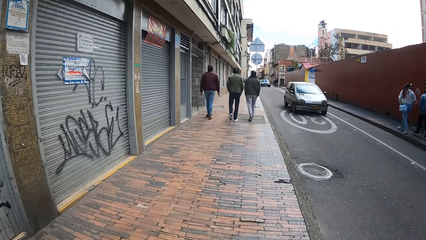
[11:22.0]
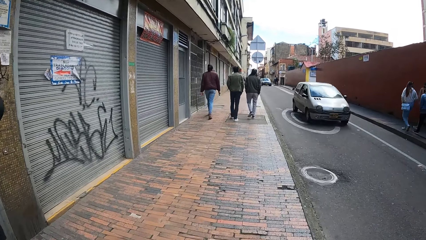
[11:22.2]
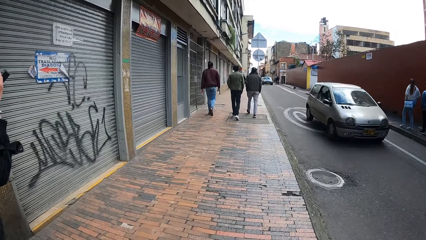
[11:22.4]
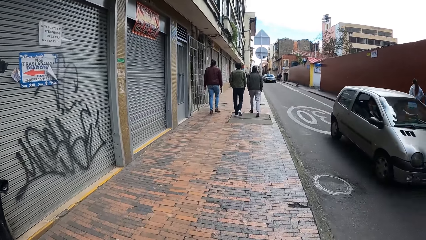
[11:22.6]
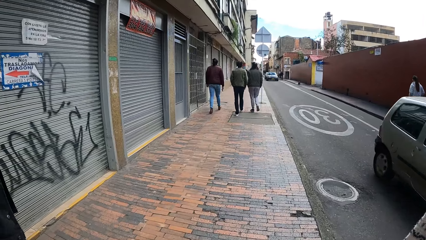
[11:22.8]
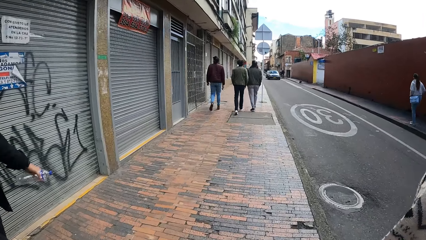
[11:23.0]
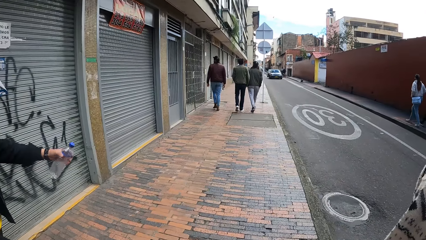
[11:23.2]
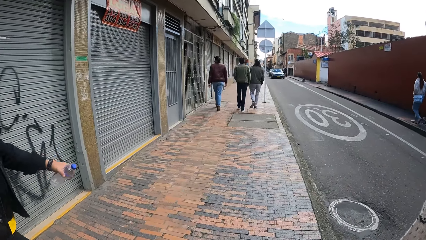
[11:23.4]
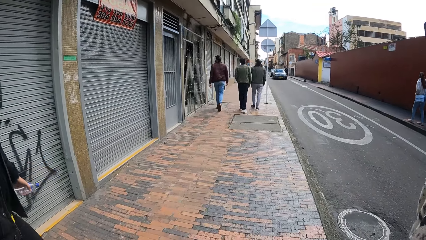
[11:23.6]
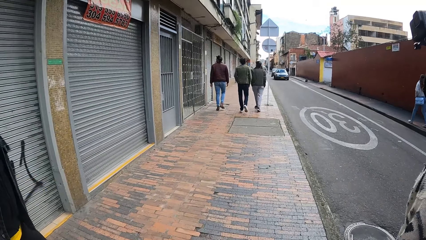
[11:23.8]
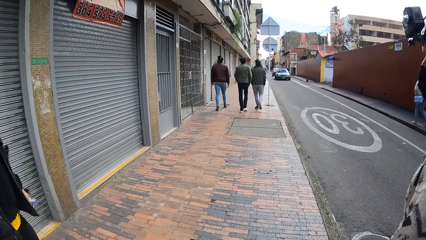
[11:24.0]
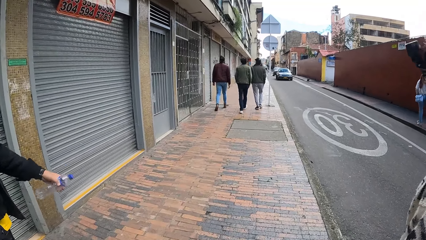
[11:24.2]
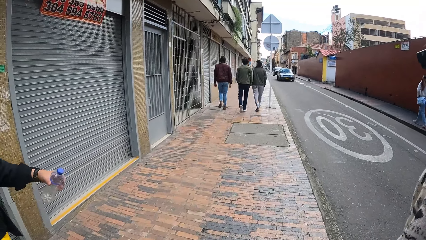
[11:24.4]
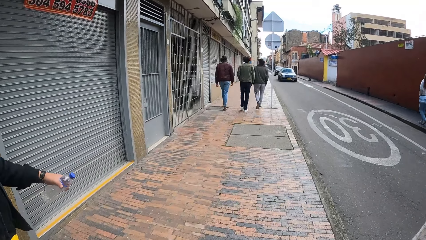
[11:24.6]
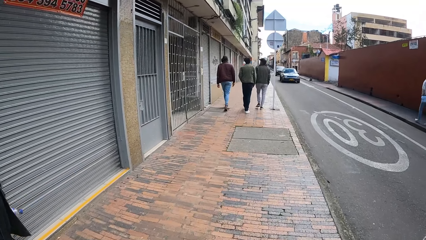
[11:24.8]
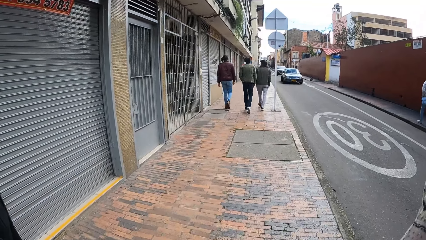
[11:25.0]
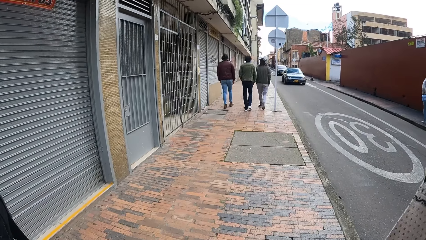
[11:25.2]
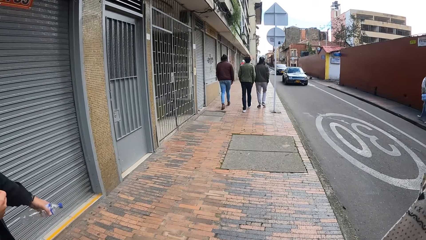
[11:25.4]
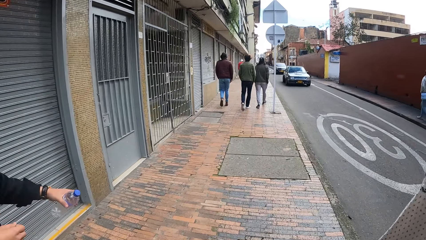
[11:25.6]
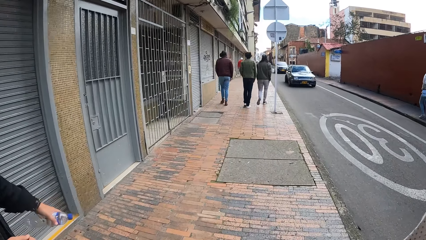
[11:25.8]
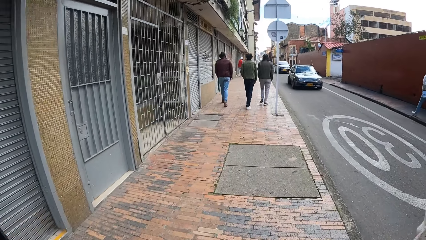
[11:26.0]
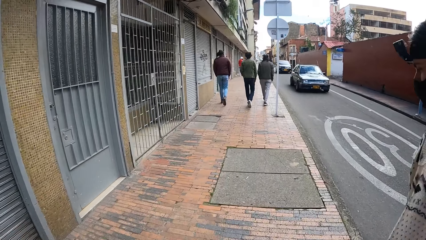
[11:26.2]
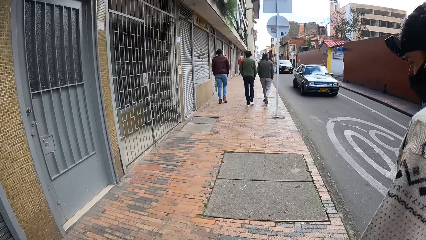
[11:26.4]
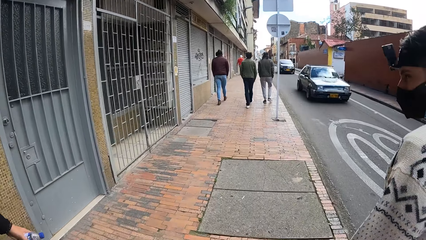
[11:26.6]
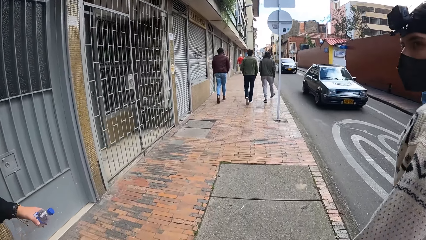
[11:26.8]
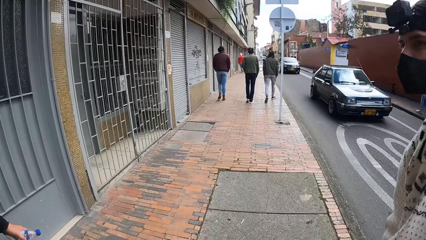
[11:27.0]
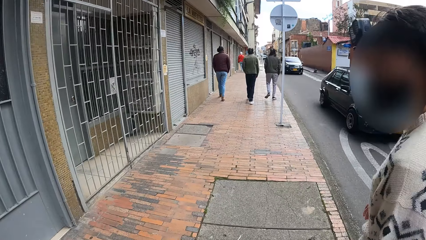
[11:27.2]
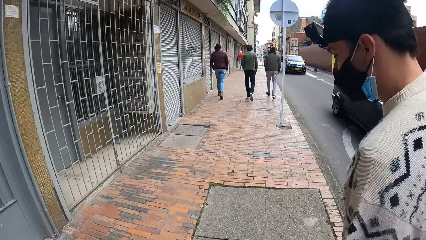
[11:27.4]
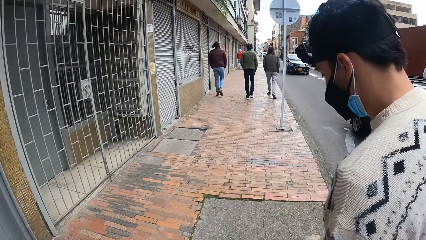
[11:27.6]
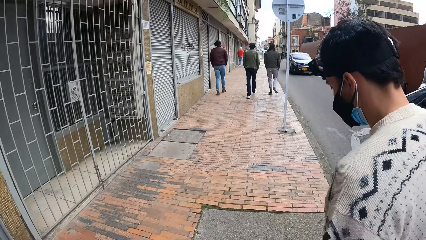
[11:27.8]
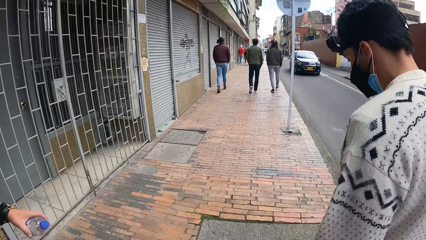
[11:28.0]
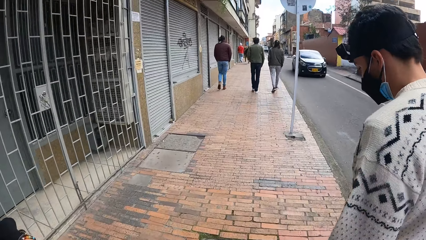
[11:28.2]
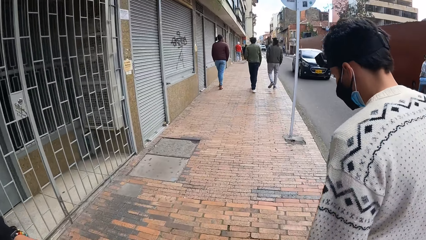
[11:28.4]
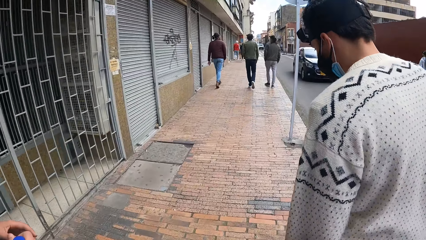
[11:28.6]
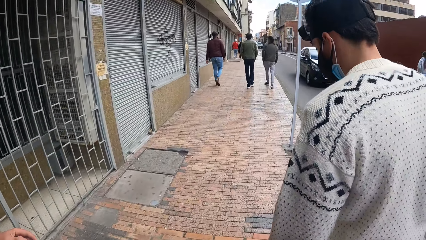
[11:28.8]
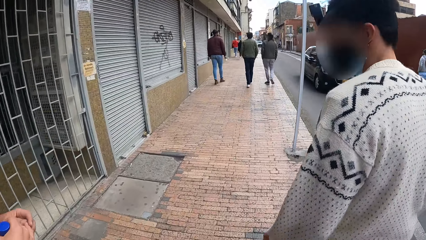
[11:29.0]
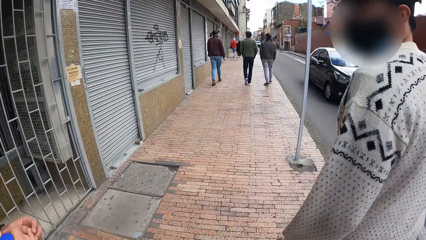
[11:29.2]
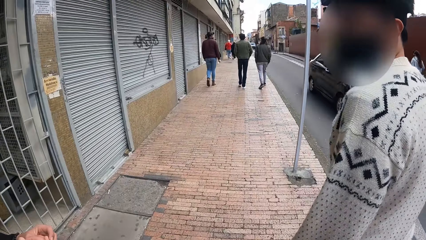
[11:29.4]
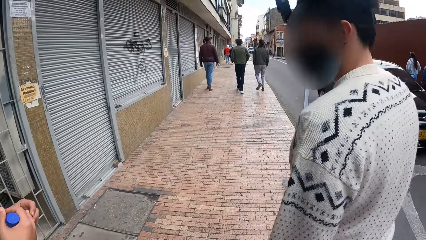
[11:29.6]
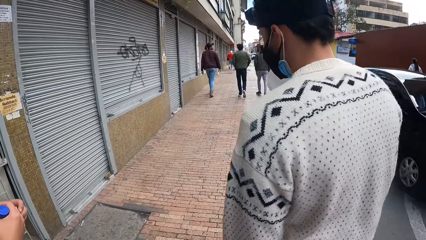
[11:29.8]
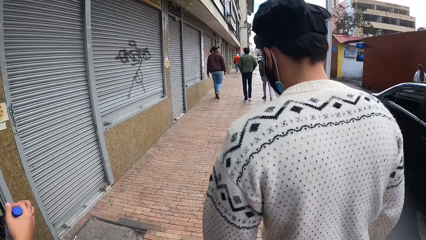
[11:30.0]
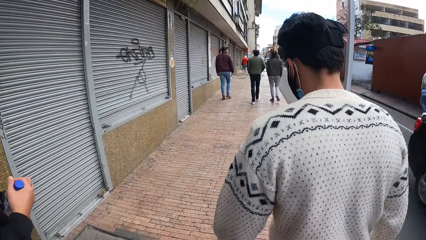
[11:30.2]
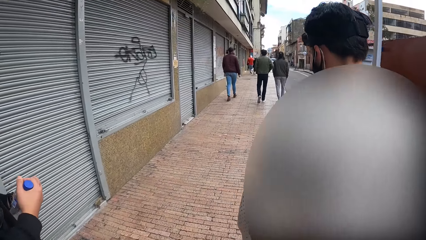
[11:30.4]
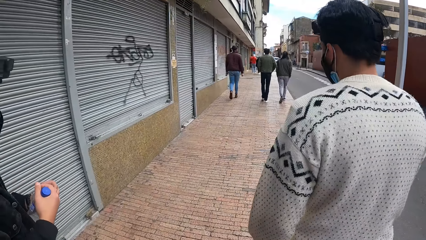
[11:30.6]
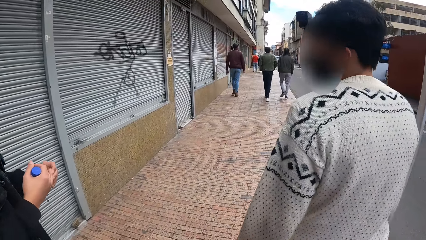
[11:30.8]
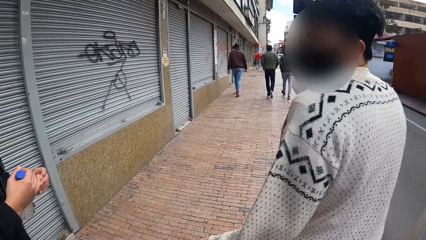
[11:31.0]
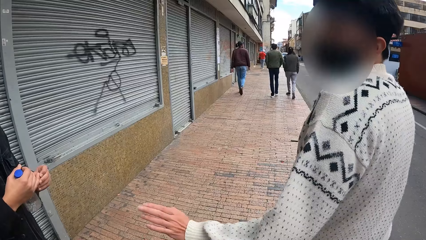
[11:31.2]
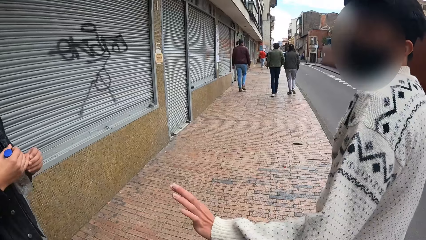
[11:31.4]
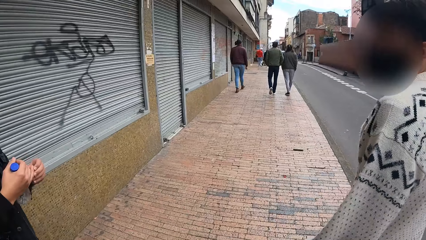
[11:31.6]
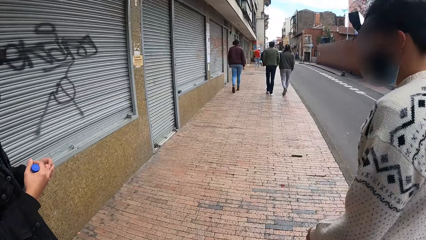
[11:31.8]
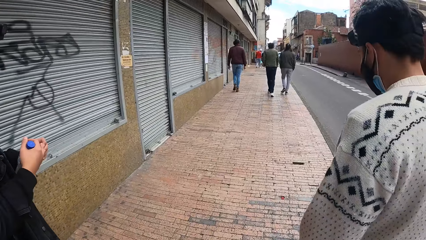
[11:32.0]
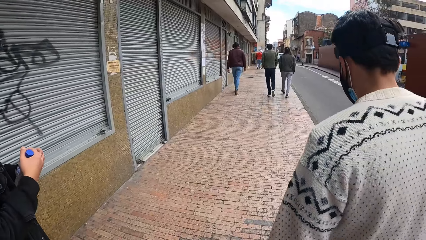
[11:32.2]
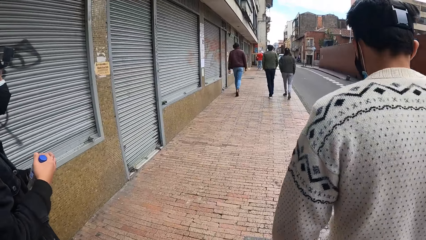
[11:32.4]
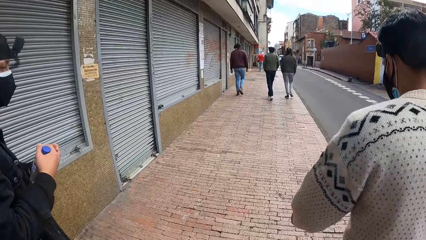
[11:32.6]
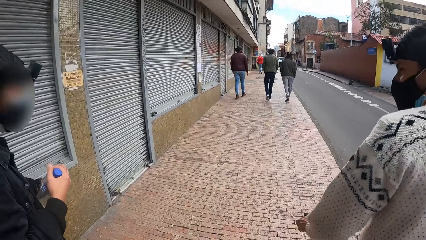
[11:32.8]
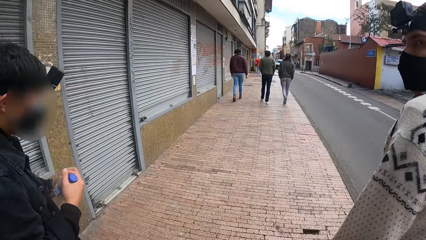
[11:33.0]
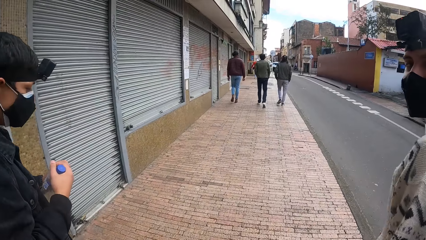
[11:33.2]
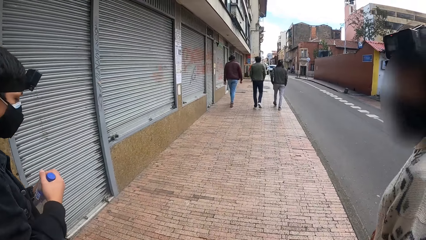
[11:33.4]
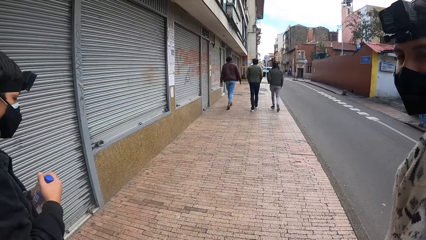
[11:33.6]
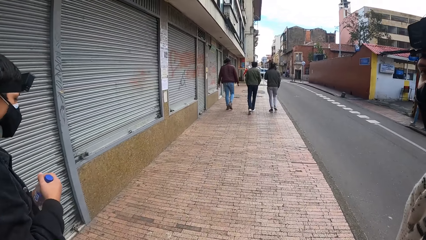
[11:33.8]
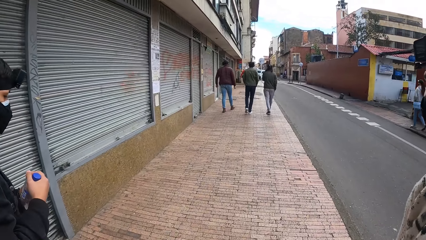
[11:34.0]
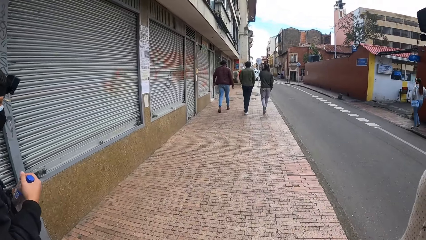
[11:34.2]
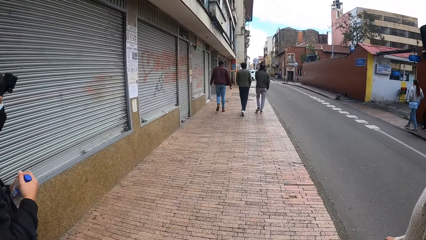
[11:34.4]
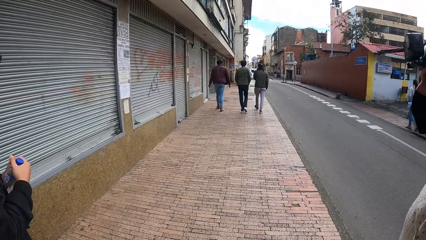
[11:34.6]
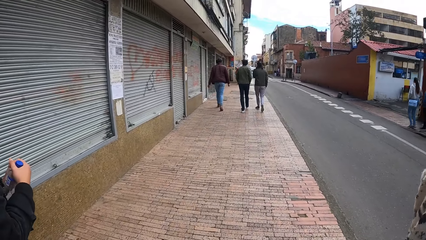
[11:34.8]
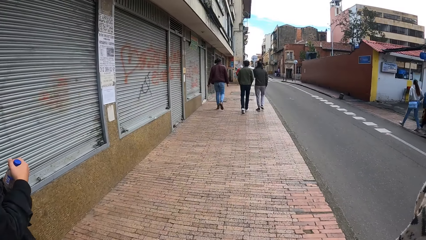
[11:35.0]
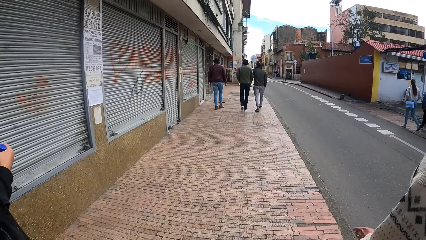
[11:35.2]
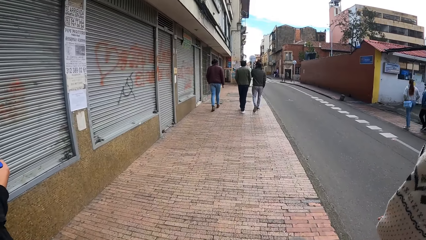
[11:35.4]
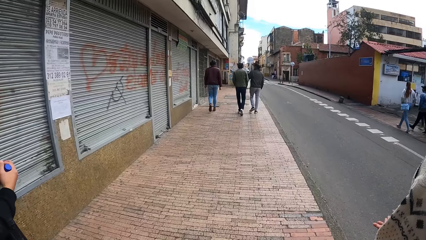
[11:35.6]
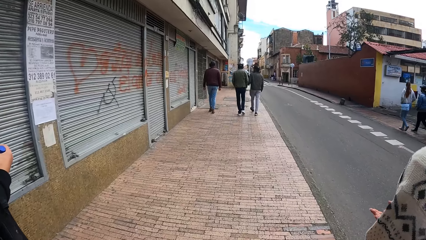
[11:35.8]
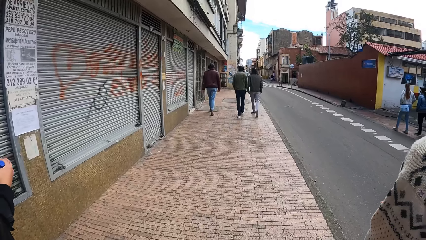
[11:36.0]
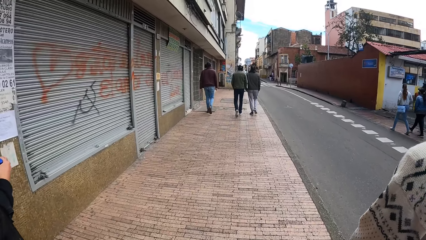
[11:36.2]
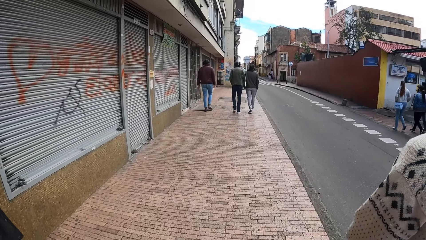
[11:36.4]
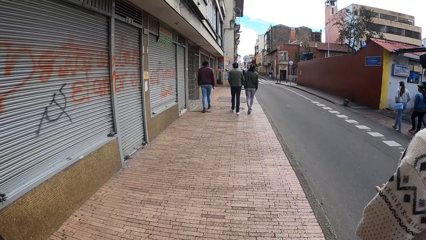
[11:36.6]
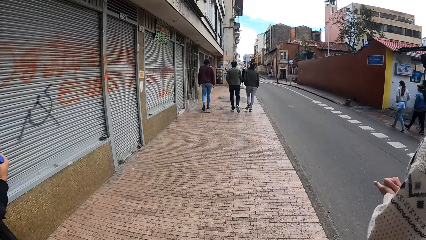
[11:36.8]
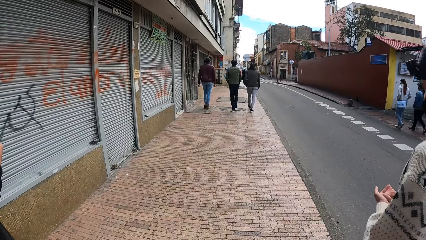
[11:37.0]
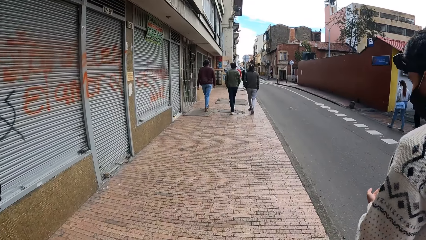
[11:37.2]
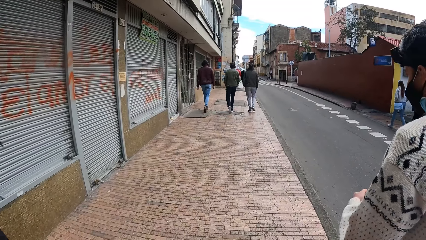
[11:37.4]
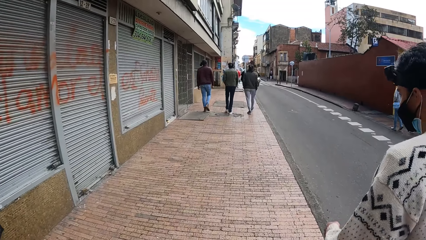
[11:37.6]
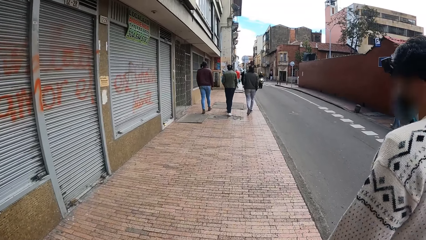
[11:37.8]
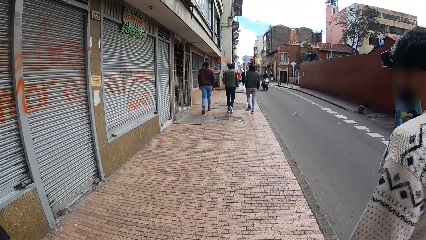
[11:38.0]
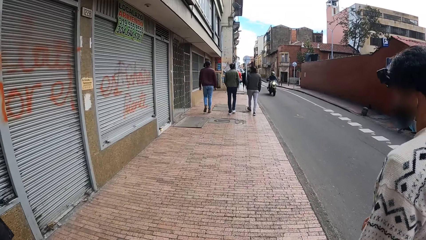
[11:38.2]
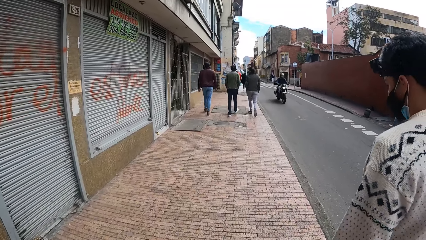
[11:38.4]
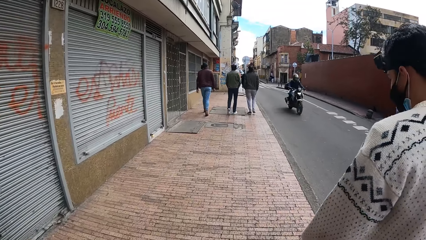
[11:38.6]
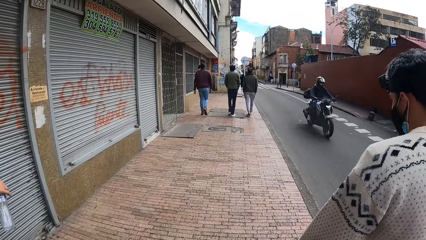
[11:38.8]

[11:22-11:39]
The camera wearer walks on the pavement with four men. They interact with two of the men. One of the men interacts with the camera wearer and the other men. The camera wearer walks on the pavement with the men.
